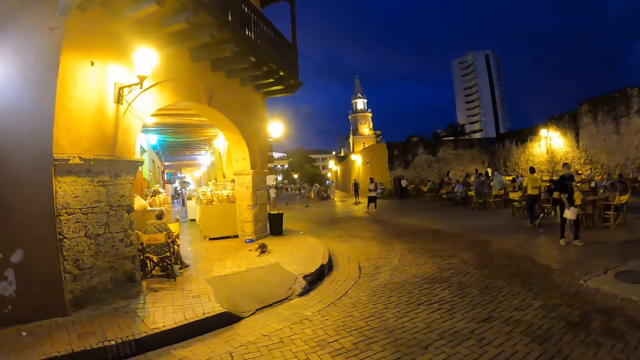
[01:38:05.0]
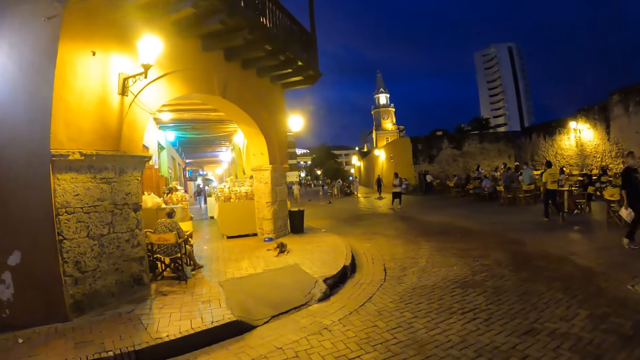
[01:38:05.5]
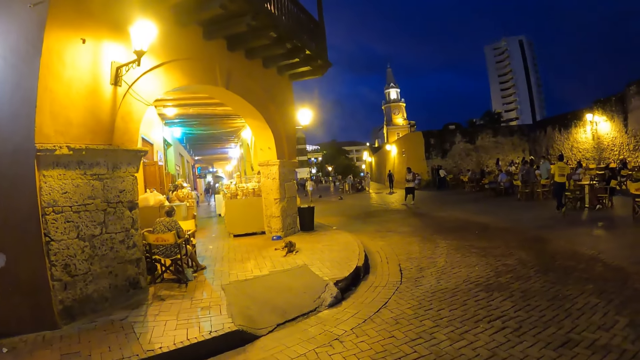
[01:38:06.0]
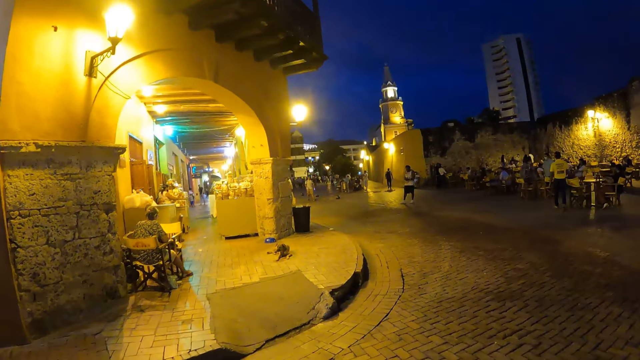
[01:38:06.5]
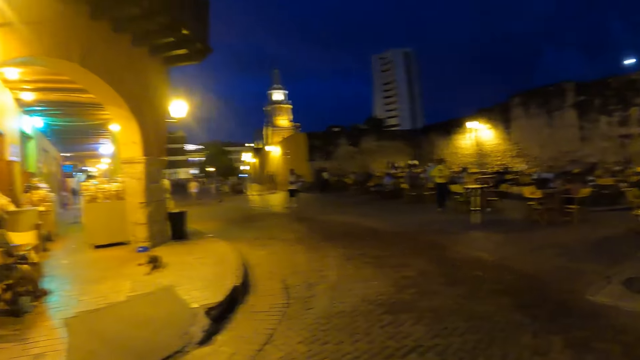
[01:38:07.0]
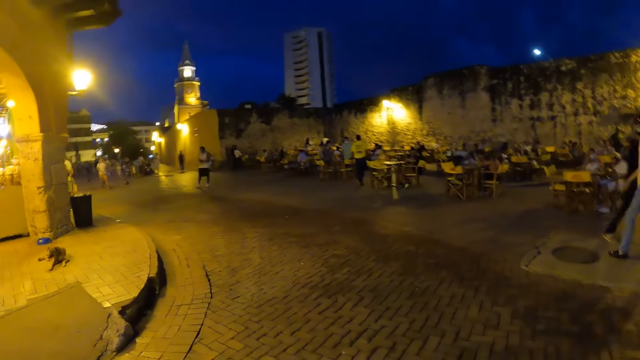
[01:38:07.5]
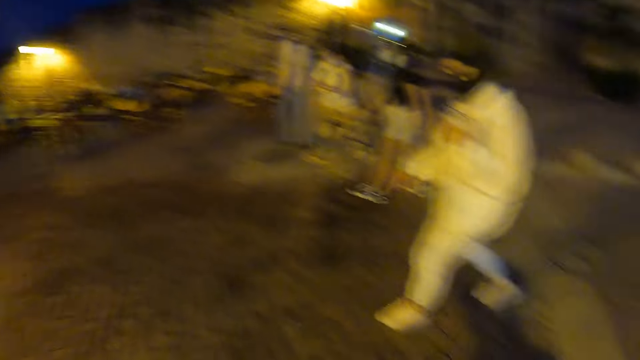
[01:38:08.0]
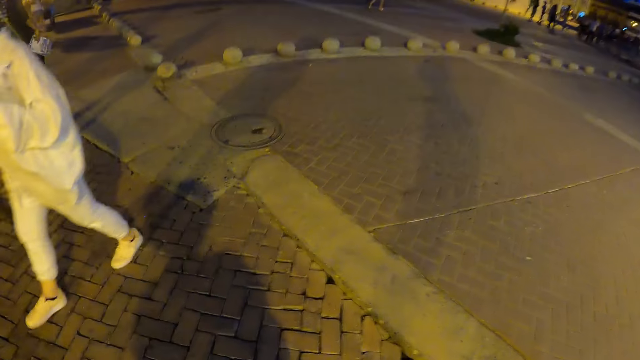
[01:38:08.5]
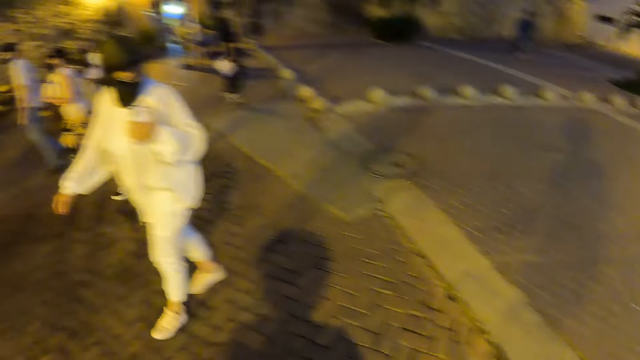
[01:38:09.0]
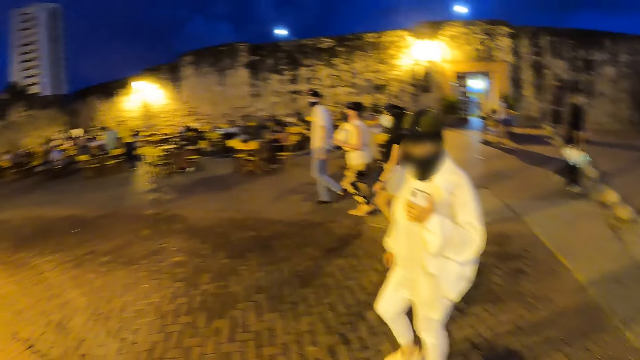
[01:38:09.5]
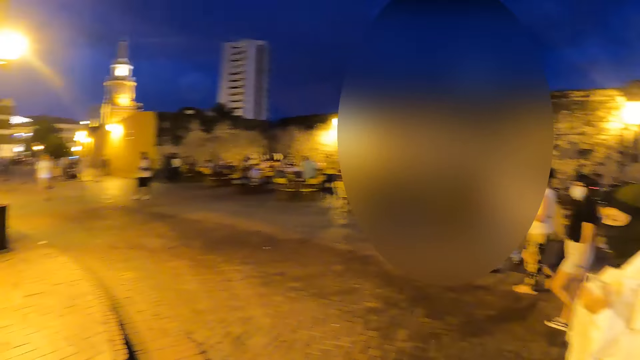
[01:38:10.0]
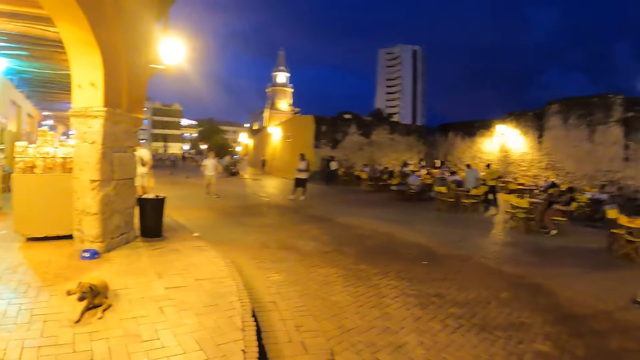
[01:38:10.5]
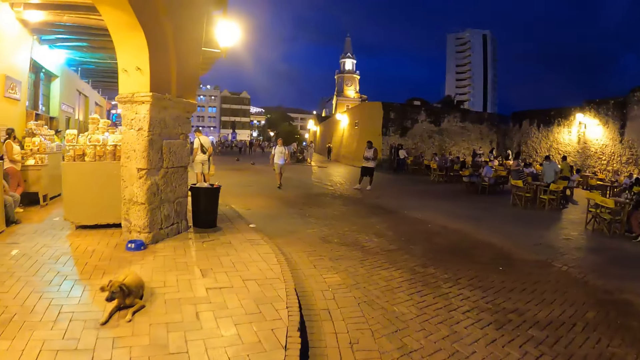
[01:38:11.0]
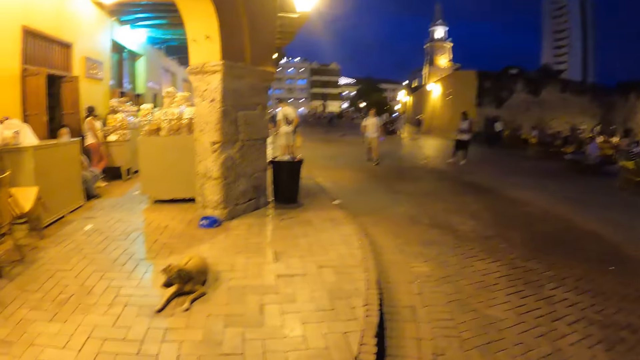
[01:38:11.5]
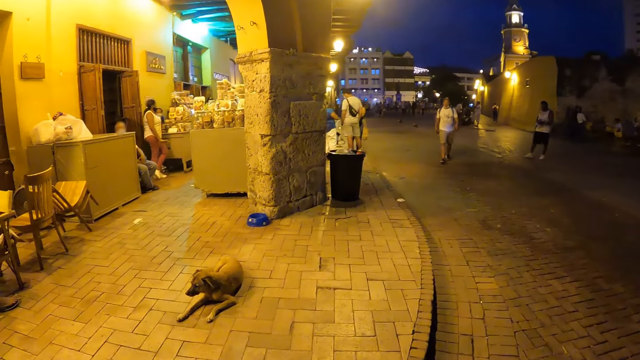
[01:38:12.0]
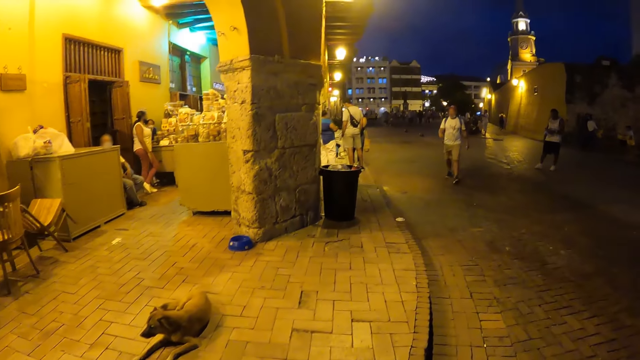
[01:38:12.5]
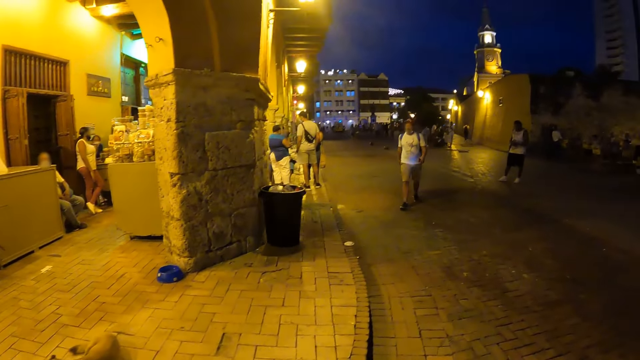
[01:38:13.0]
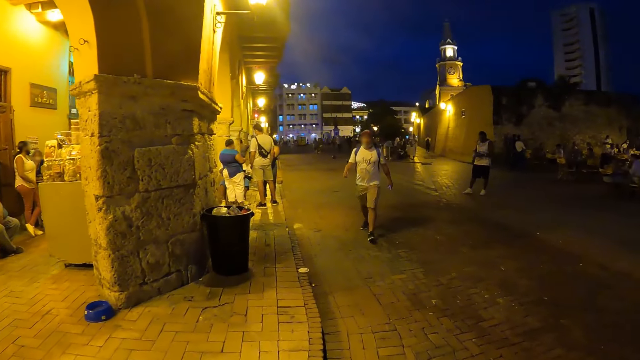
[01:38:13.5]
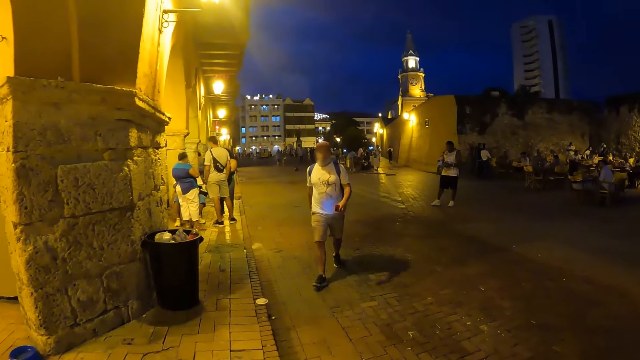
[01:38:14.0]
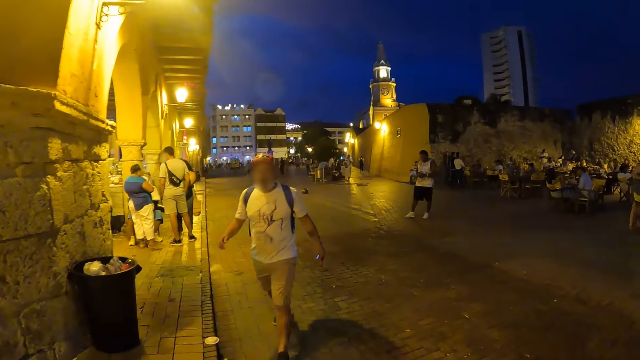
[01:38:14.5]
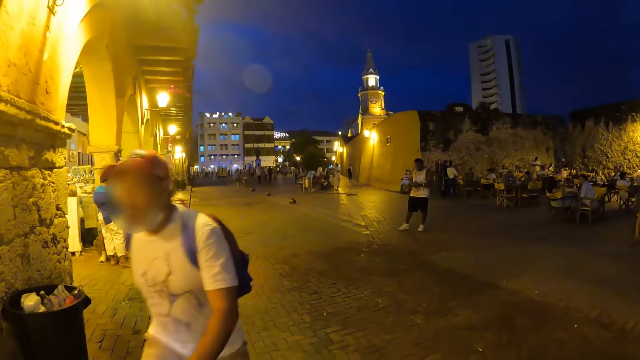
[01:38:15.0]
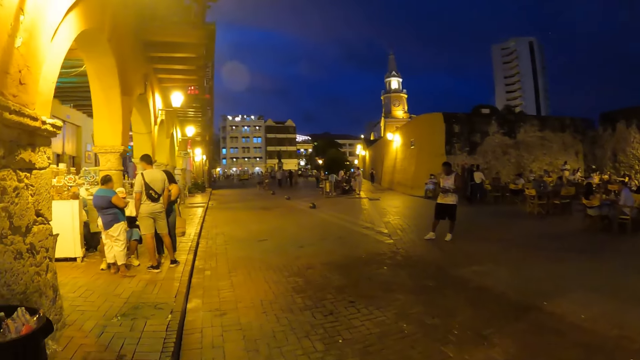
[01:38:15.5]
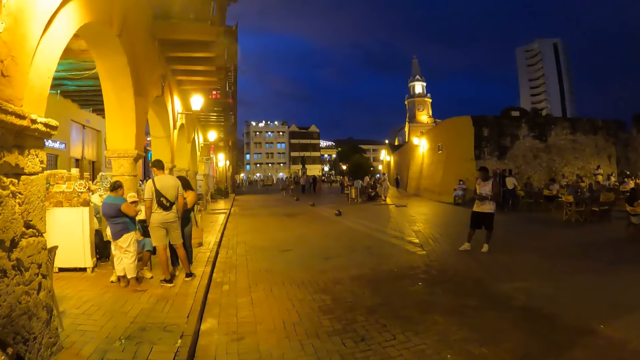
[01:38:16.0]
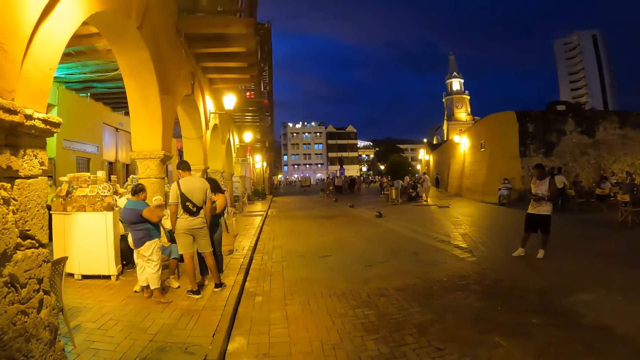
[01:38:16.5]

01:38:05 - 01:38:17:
The camera wearer looks back on his right hand side. He walks forward on the street.

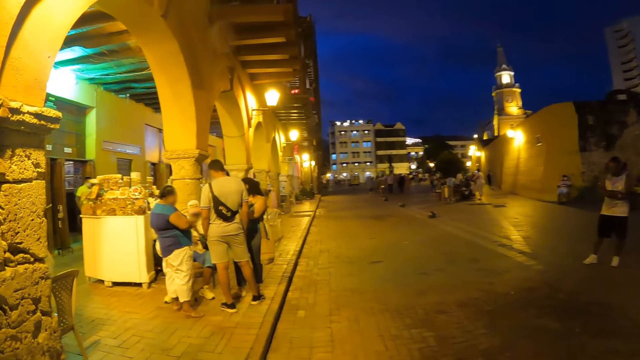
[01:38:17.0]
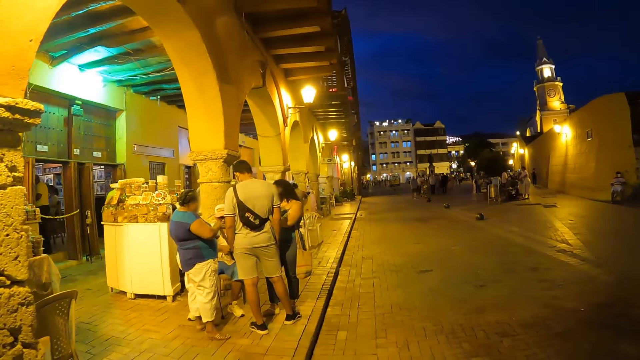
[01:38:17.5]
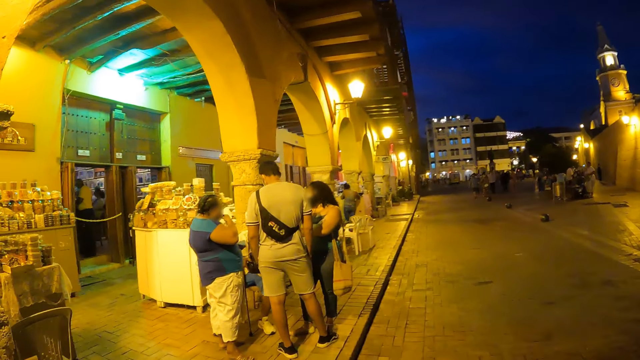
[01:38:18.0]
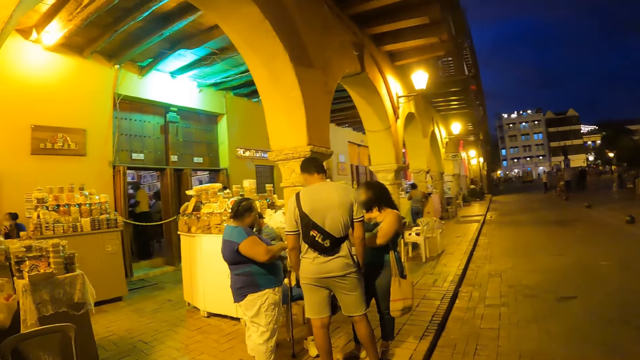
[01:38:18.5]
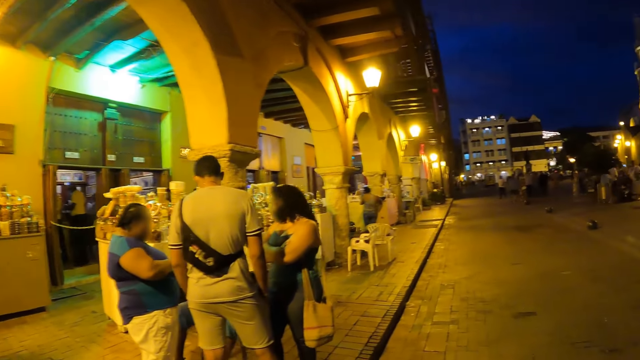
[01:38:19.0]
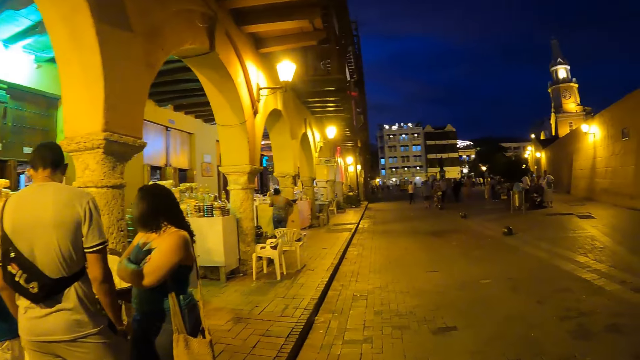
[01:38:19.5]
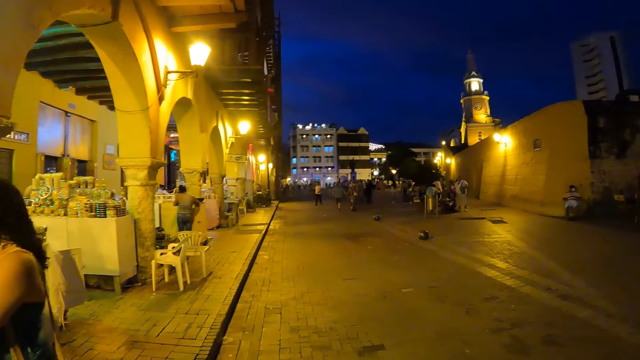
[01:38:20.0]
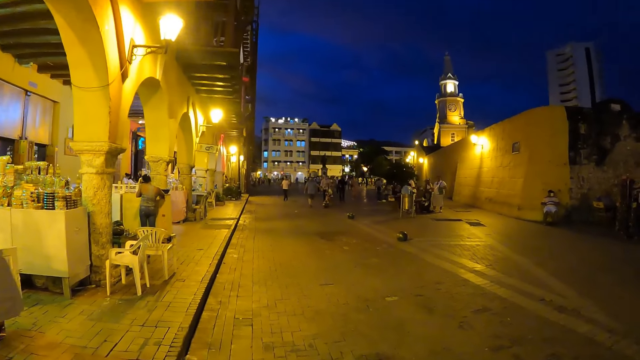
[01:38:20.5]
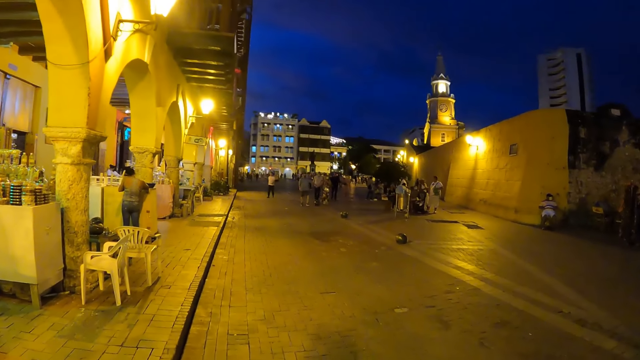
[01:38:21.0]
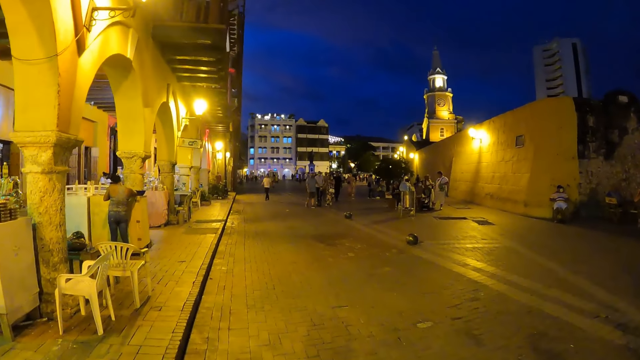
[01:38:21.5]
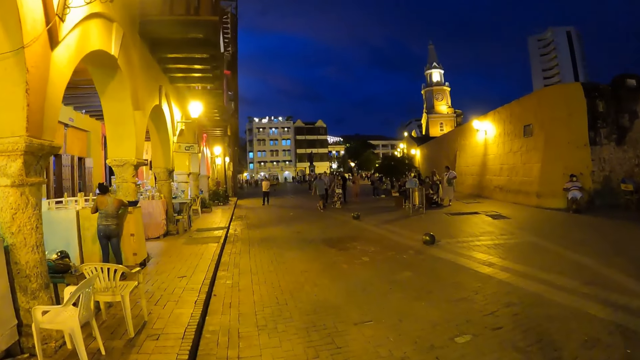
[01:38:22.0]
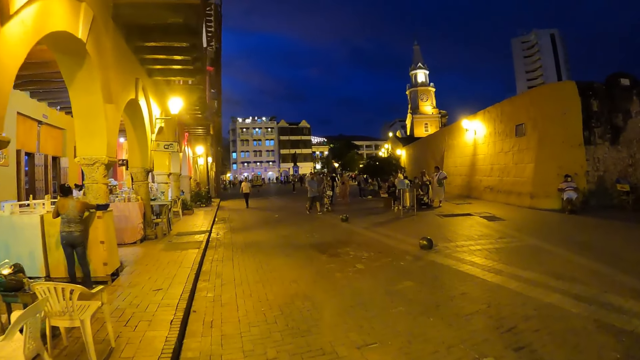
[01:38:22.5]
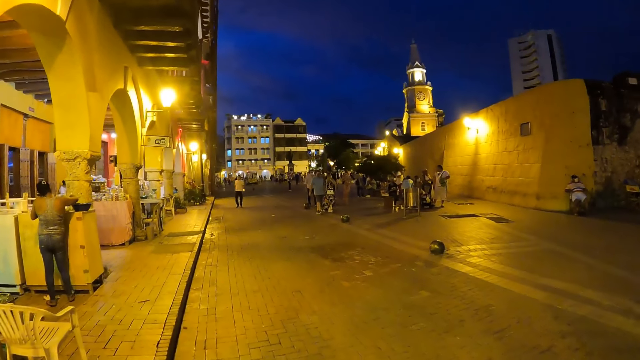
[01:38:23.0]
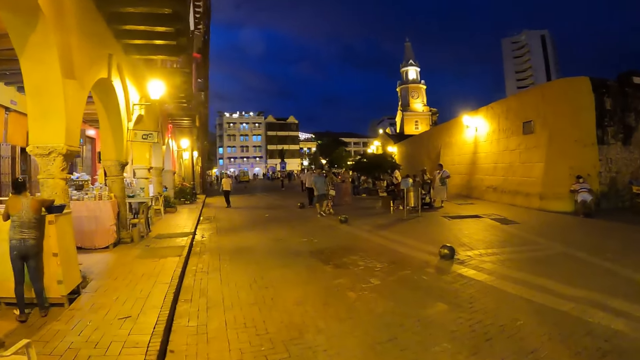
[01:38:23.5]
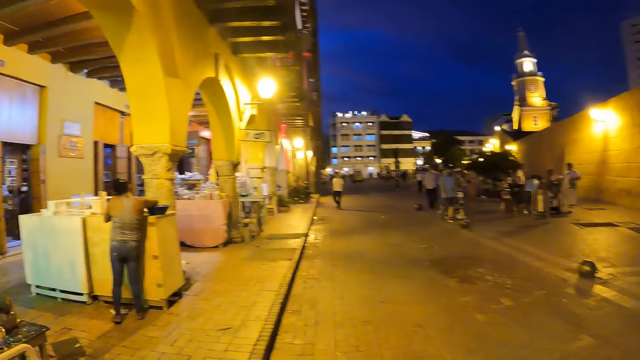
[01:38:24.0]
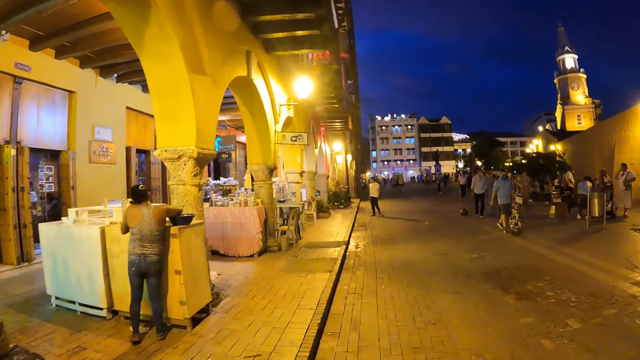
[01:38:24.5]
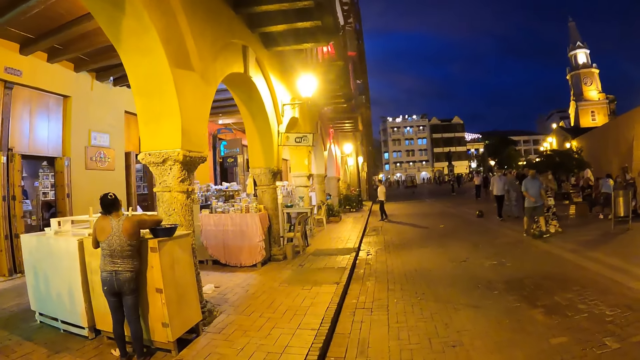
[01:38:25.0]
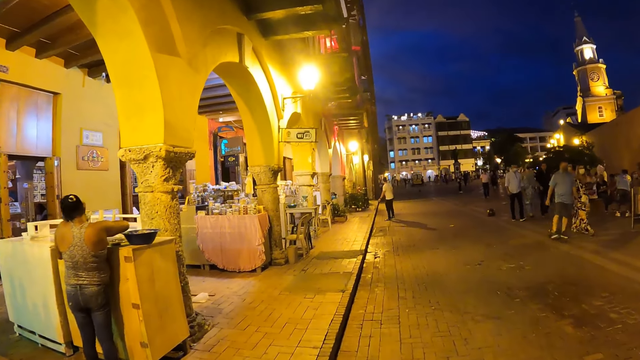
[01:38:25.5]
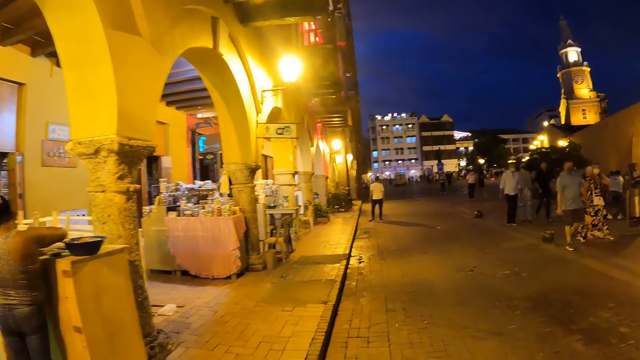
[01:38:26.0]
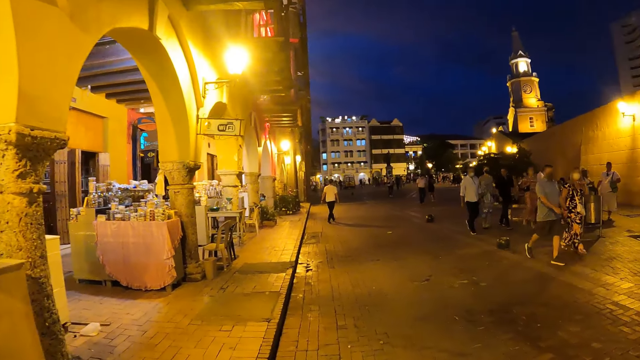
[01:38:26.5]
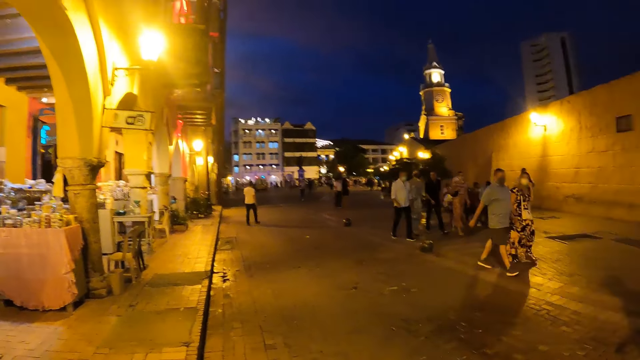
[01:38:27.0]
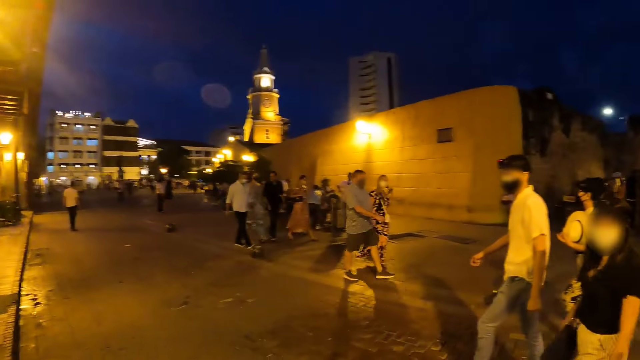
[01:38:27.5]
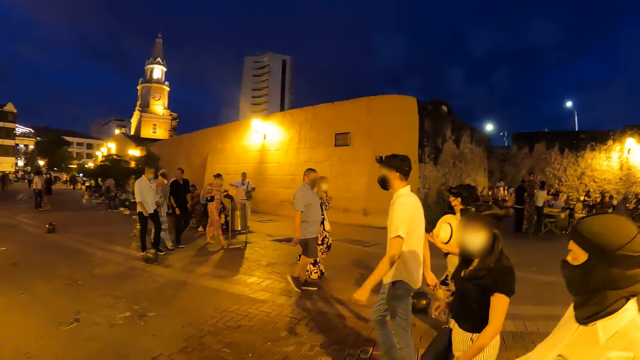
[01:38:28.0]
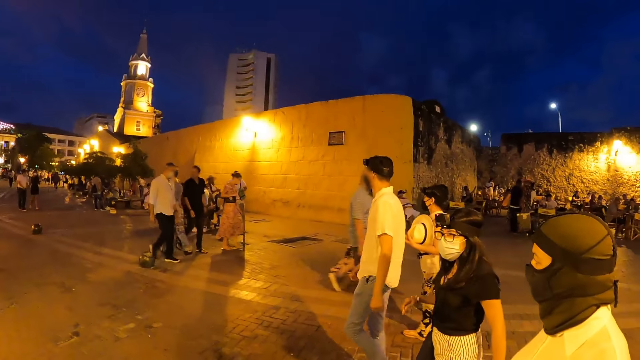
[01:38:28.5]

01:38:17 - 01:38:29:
The camera wearer looks at his right hand side.
